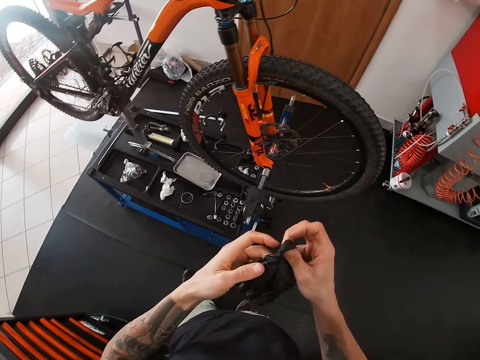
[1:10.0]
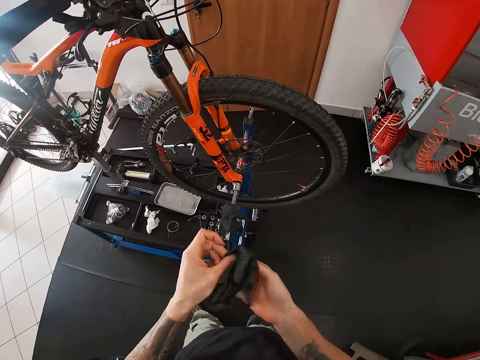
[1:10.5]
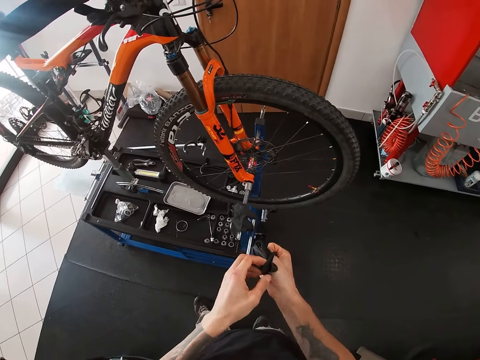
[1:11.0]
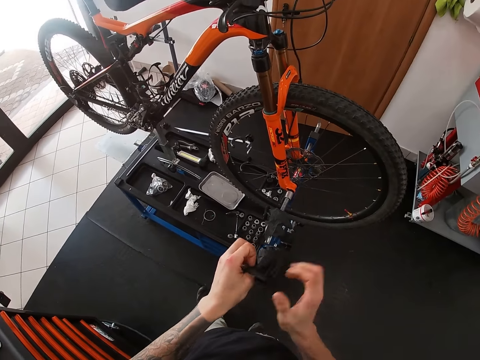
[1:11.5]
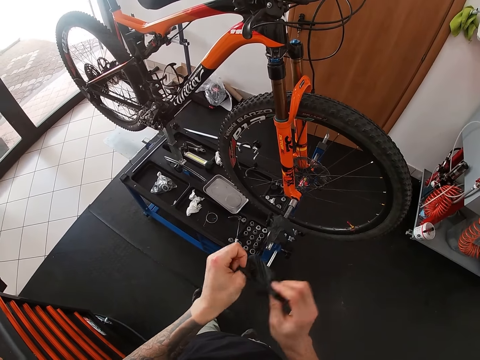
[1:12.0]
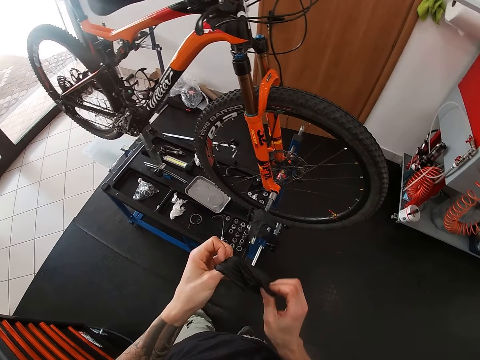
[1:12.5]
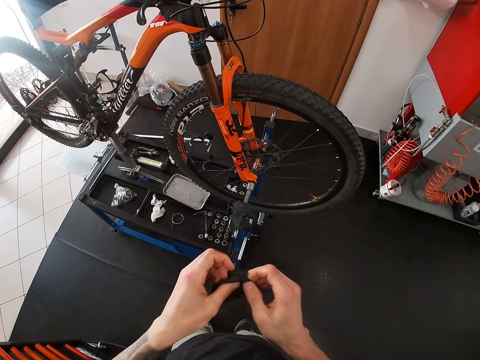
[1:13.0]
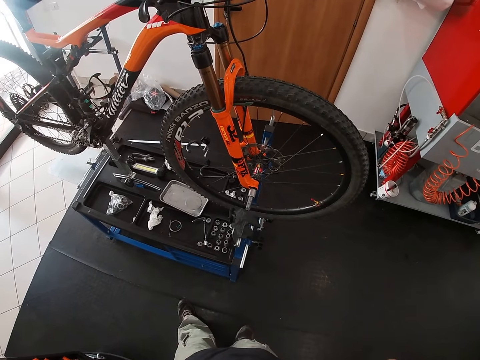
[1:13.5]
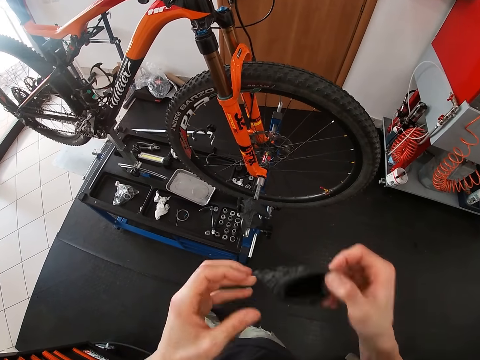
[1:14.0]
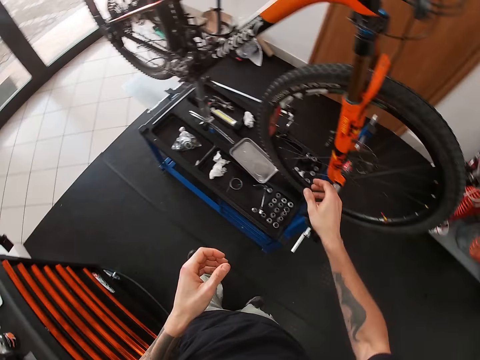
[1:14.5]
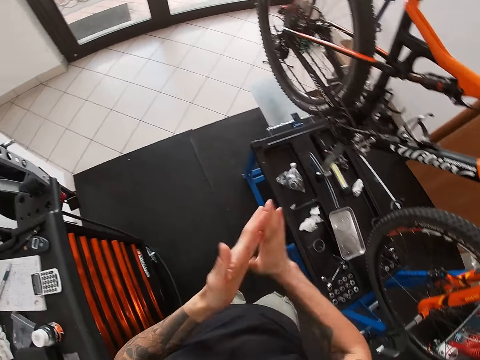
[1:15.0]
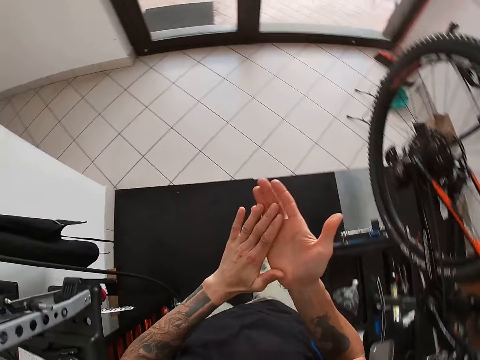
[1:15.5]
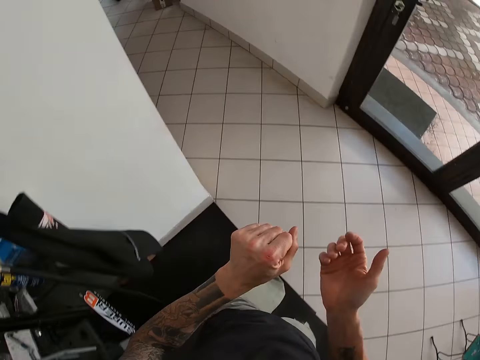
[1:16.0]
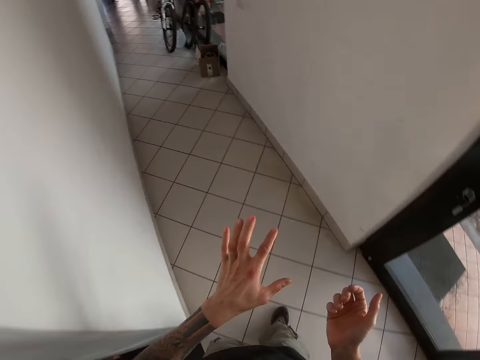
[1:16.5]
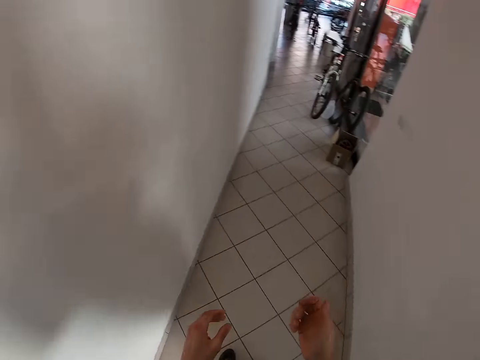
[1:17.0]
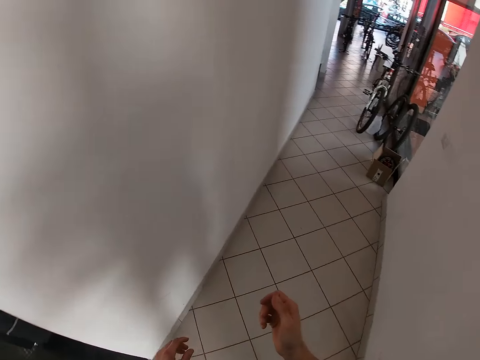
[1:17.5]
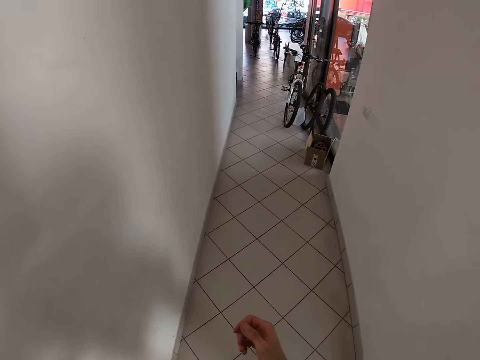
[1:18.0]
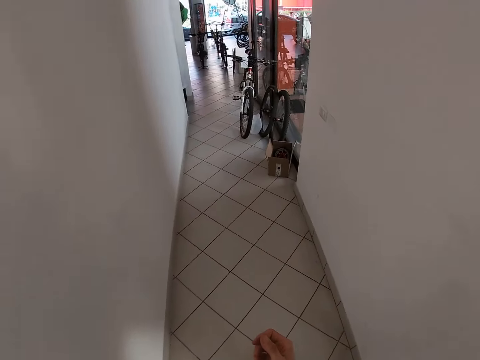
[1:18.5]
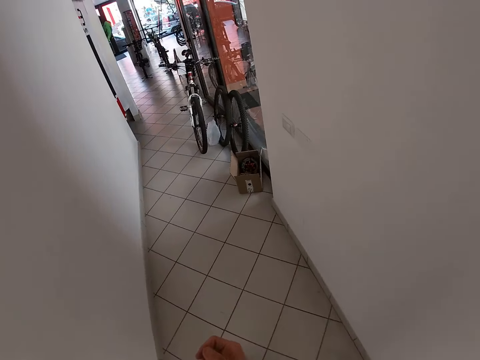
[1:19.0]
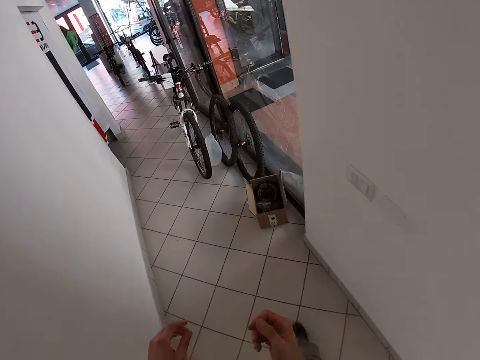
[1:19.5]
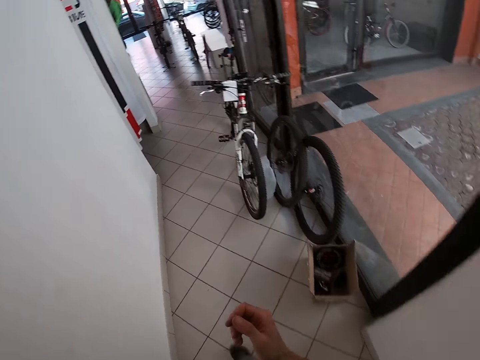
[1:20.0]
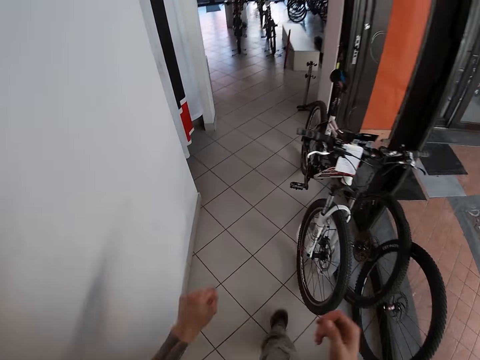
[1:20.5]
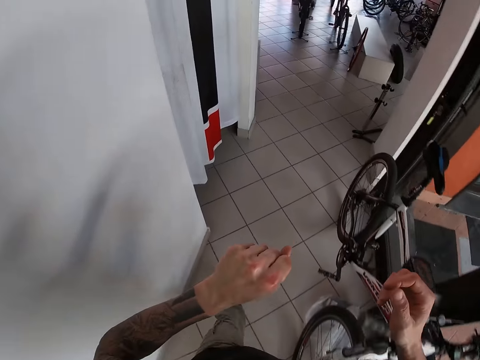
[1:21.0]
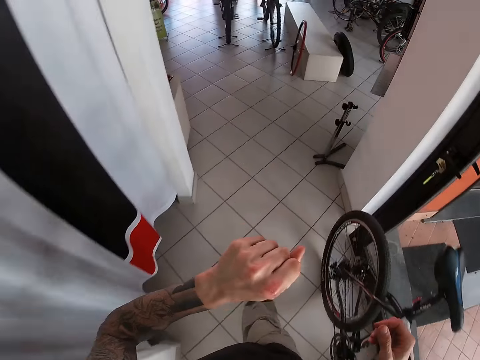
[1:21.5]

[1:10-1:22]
The camera wearer holds the glove with both hands. He folds the glove. He blows into the glove in both hands. He places the glove in his right hand on an iron tube. He walks into a lobby from a workshop.

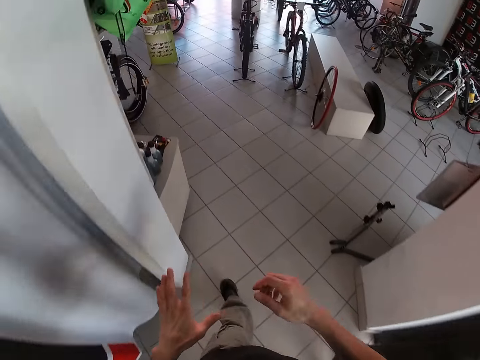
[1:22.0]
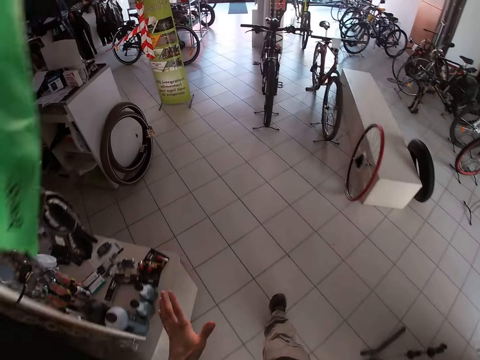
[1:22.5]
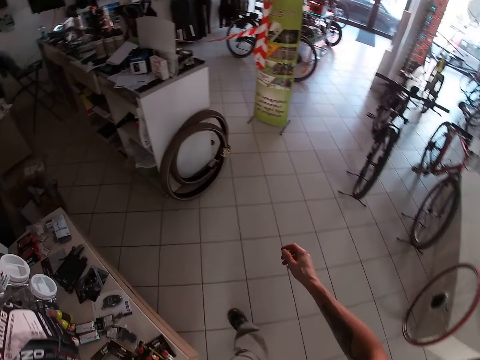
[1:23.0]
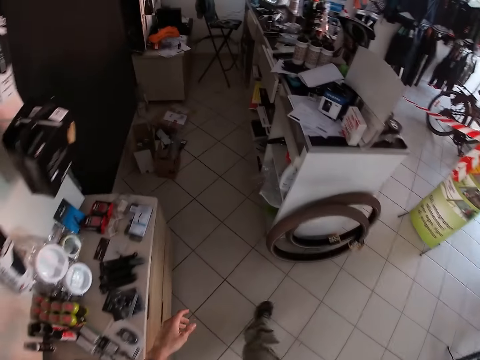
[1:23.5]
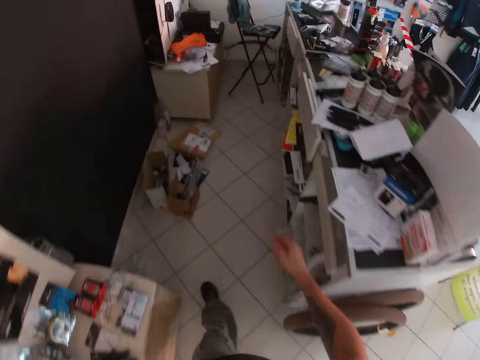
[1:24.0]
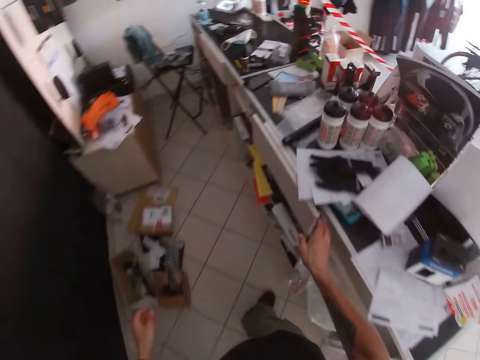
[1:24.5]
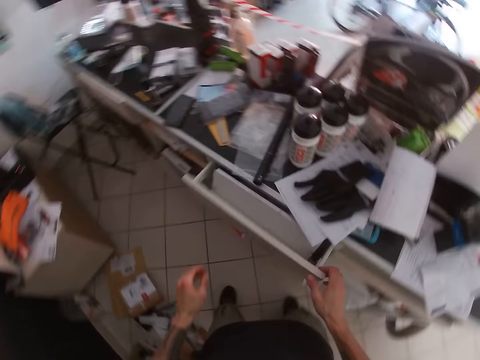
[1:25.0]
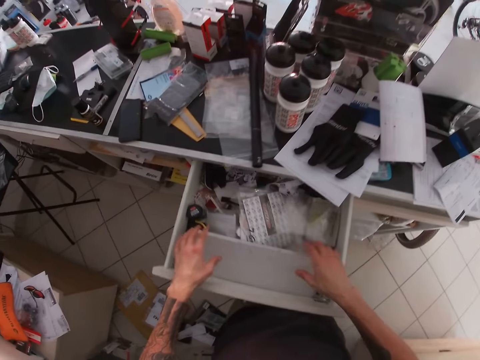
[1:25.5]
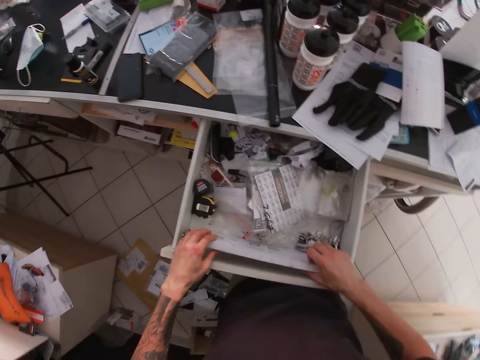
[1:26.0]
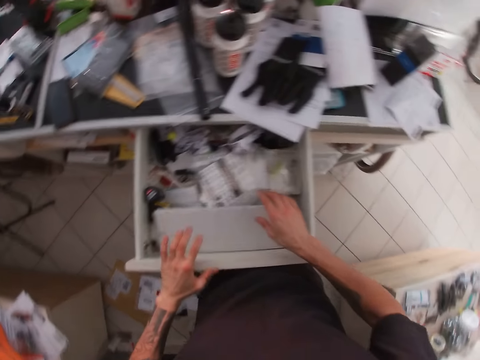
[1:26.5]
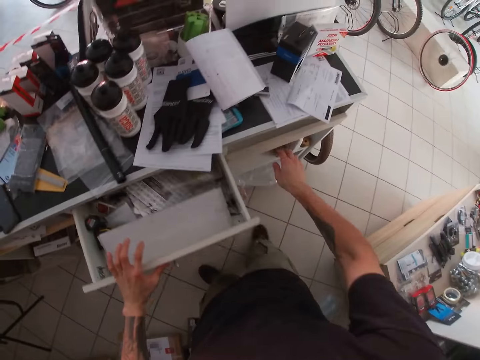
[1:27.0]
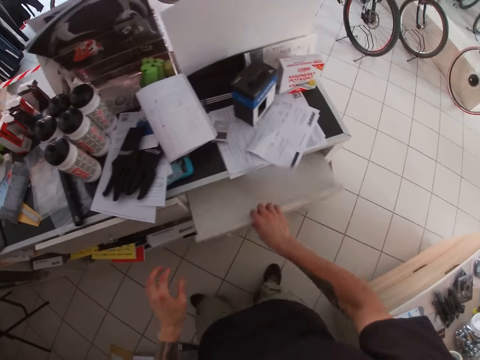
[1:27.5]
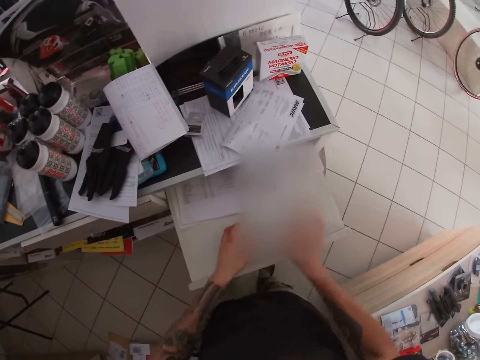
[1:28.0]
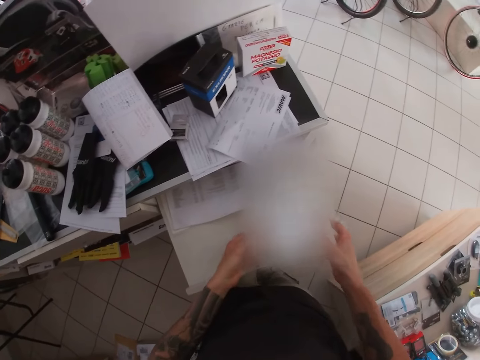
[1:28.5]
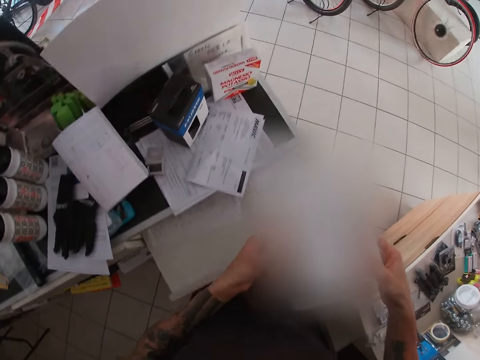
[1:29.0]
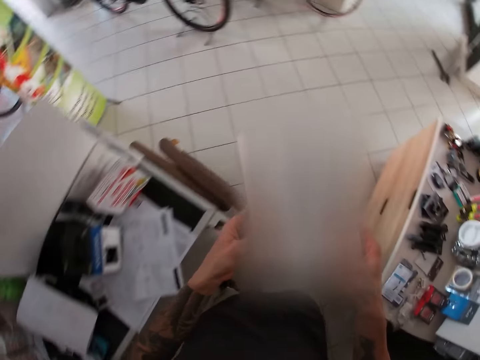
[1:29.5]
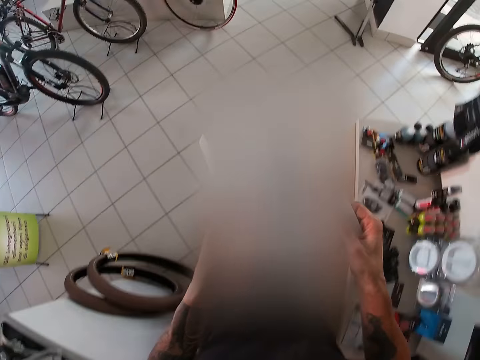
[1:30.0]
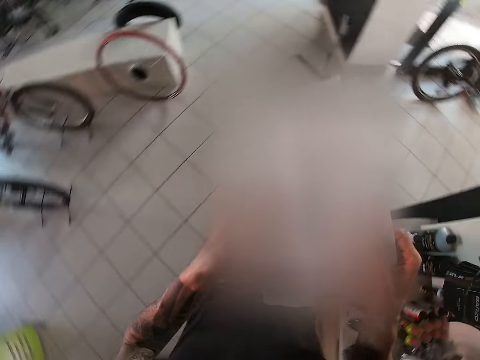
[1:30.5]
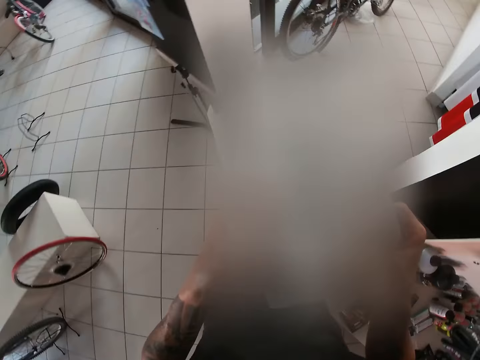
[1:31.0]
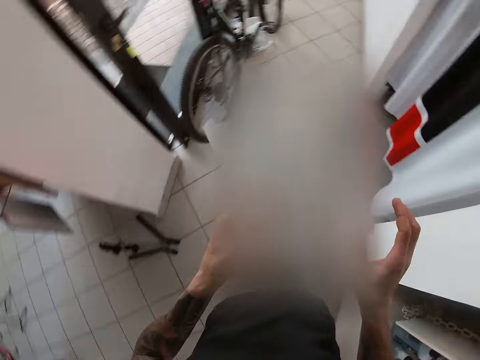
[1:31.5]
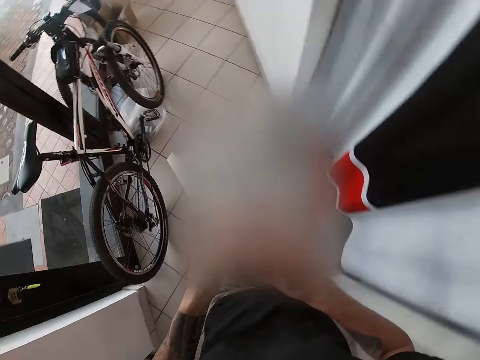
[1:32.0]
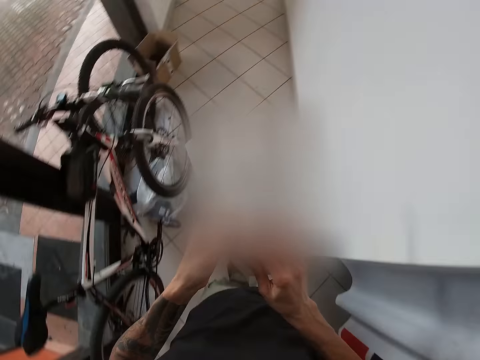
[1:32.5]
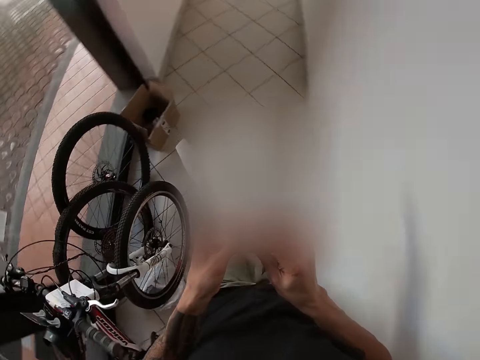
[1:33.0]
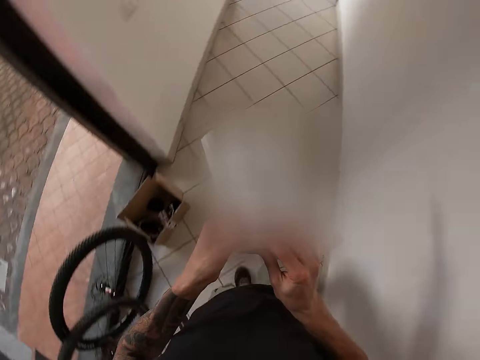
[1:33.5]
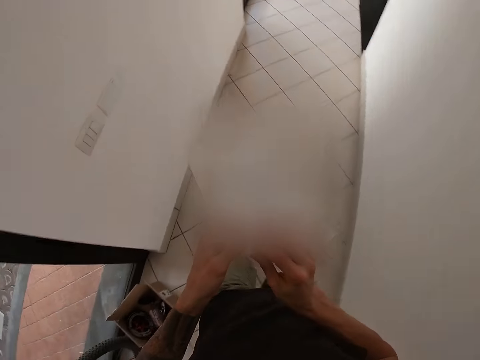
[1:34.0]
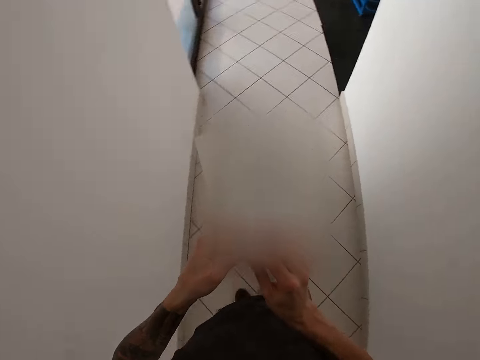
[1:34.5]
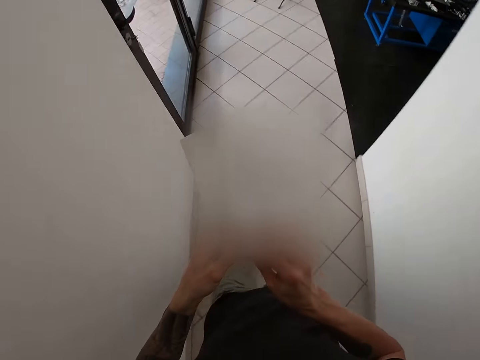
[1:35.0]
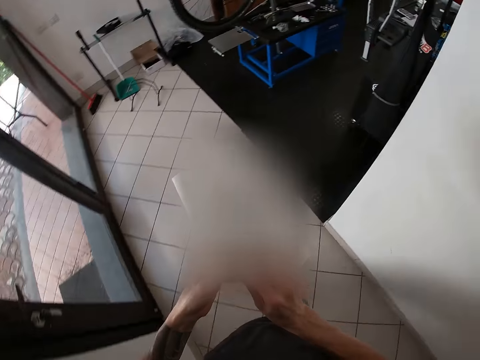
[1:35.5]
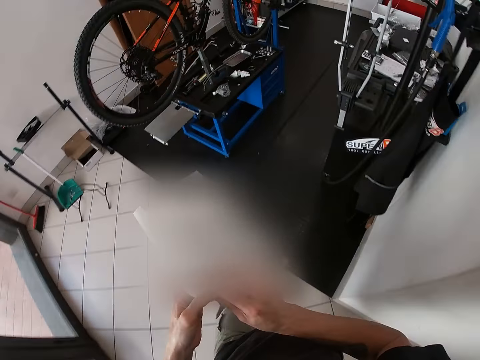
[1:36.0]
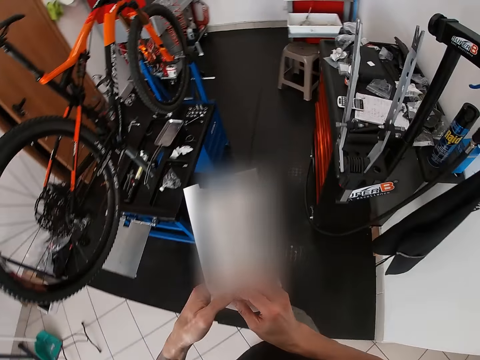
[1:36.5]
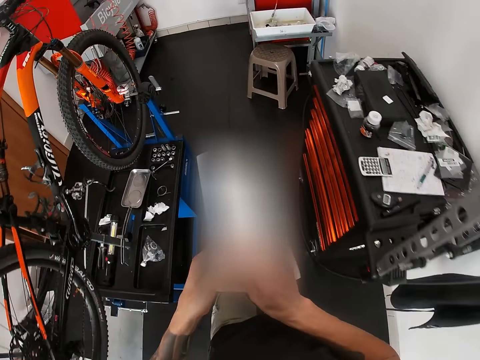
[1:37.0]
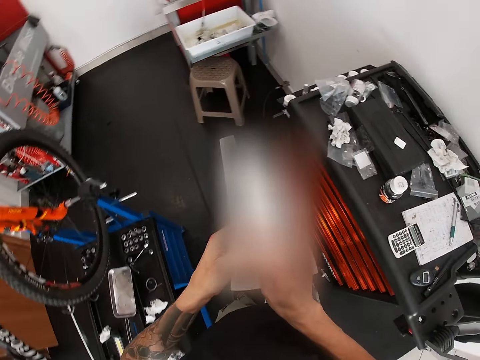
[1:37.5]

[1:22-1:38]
The camera wearer folds his hand. He walks into a store. He opens a drawer of a table with his right hand. He picks up a whiteboard from the drawer with both hands. He places the whiteboard in both hands in the drawer. He closes the drawer of the table with his left hand. He opens a drawer of the table with his right hand. He picks up a paper from the drawer with both hands. He walks into the lobby from the store. He walks into the workshop from the lobby.
